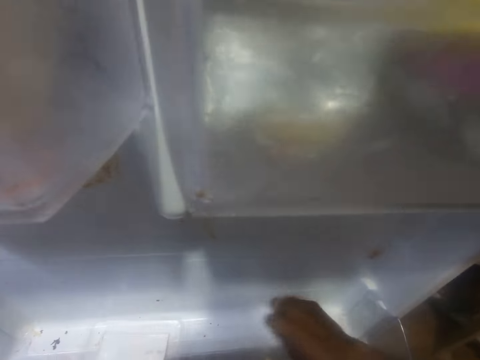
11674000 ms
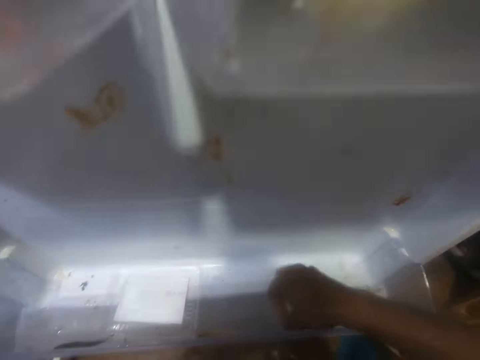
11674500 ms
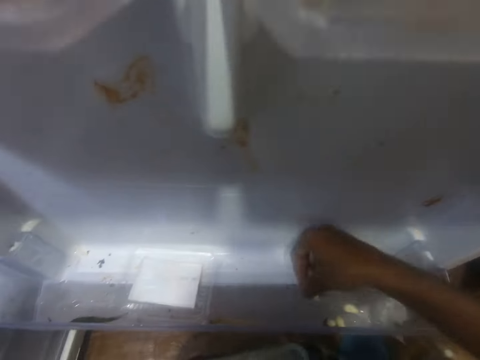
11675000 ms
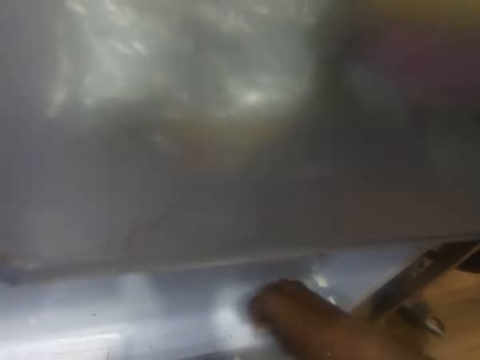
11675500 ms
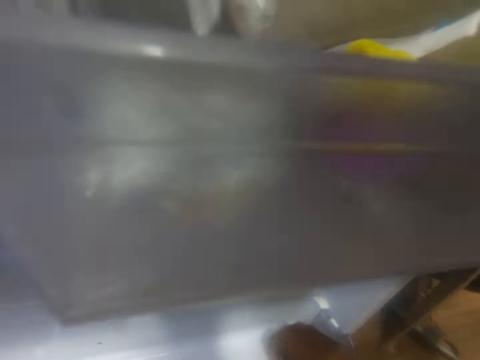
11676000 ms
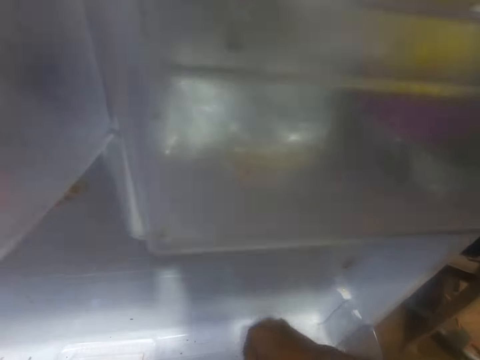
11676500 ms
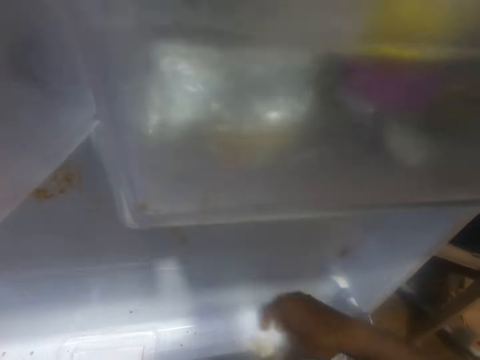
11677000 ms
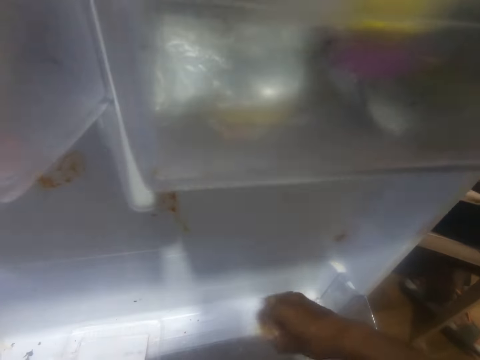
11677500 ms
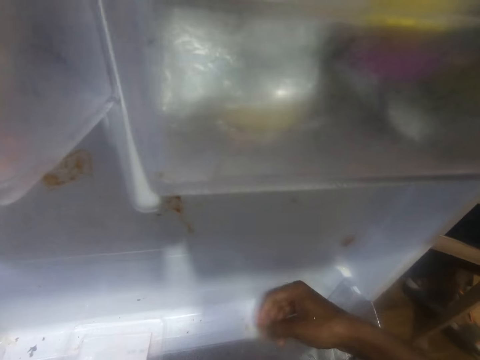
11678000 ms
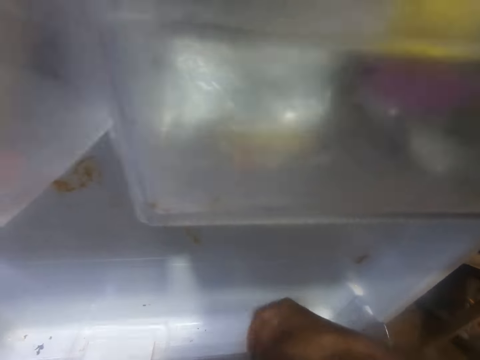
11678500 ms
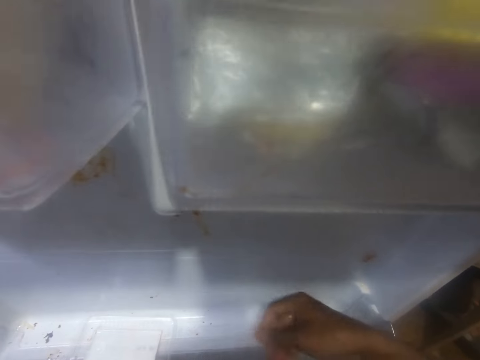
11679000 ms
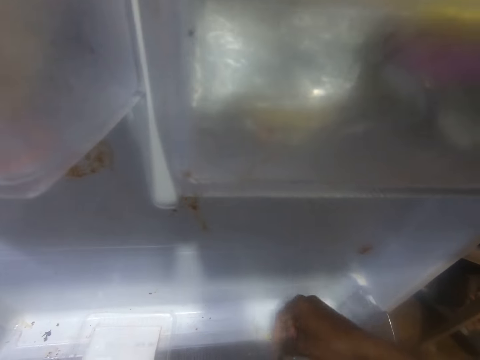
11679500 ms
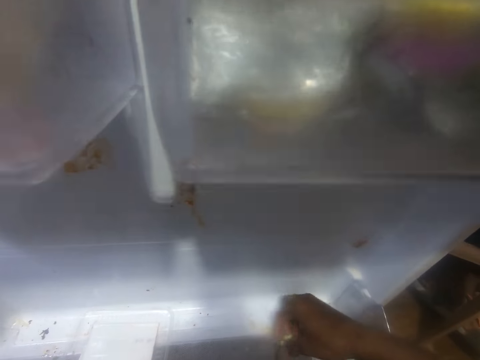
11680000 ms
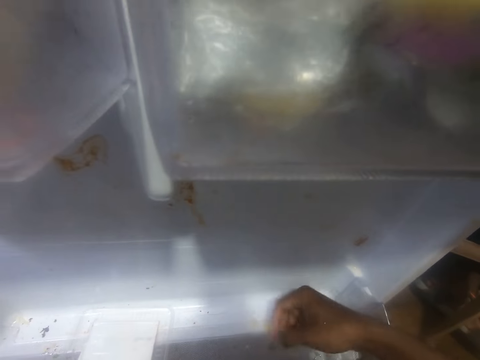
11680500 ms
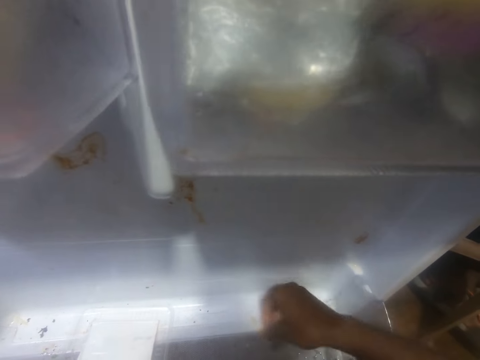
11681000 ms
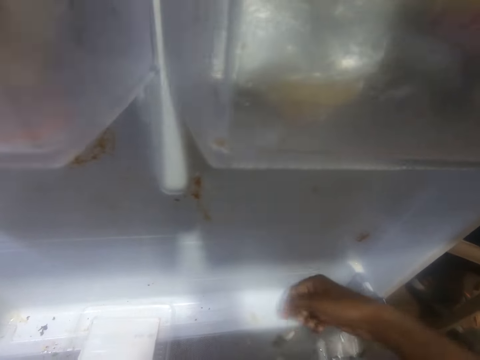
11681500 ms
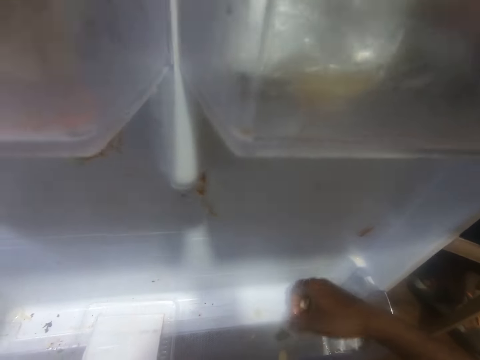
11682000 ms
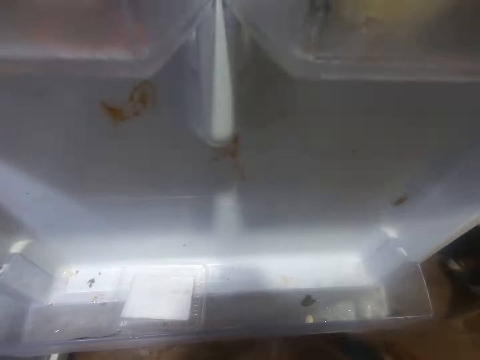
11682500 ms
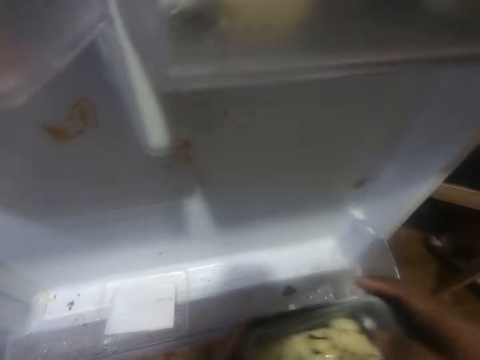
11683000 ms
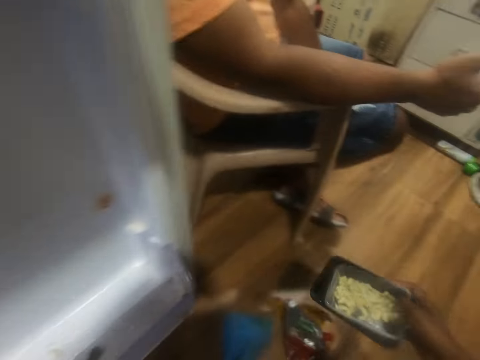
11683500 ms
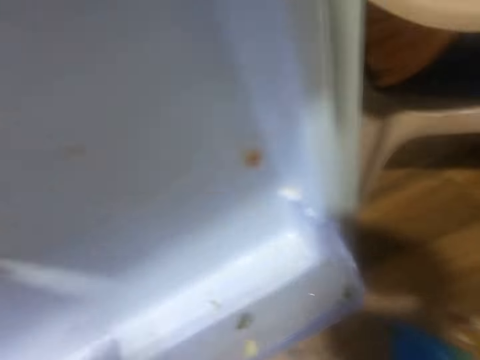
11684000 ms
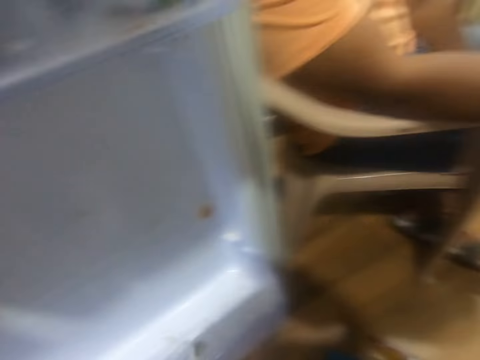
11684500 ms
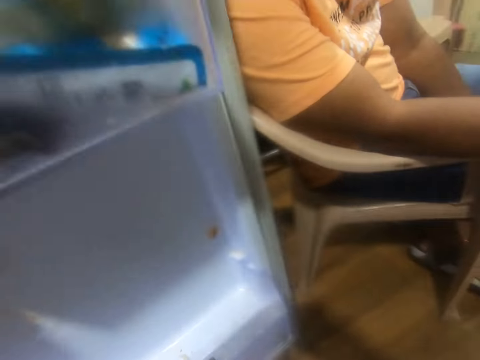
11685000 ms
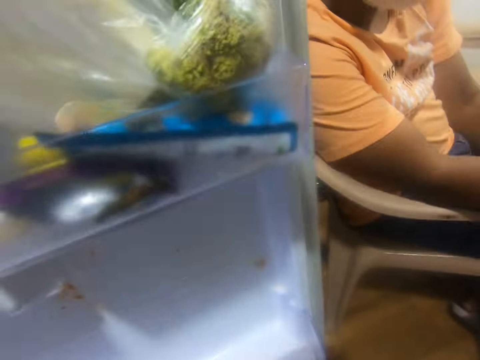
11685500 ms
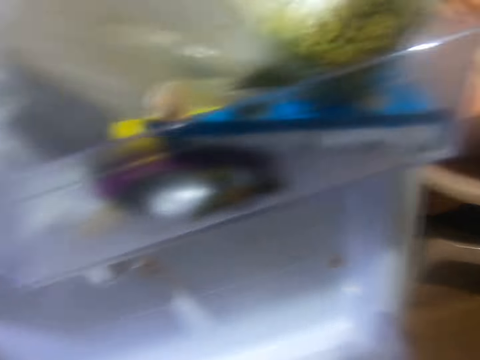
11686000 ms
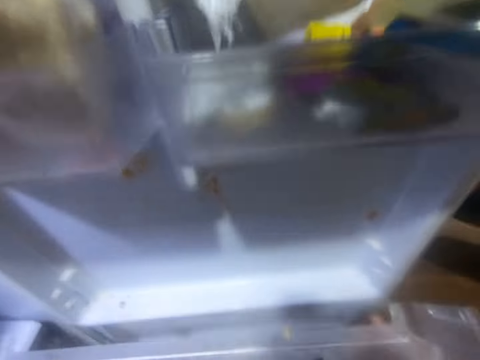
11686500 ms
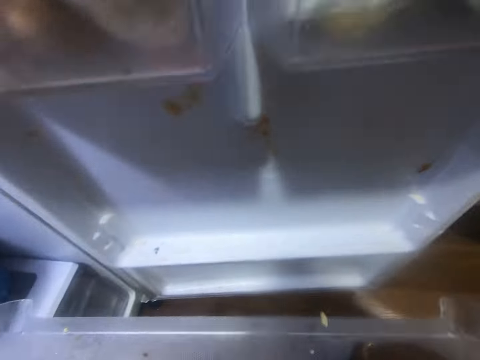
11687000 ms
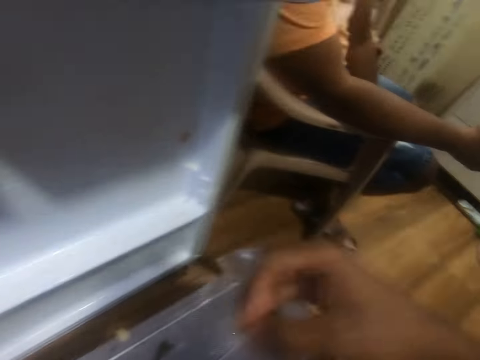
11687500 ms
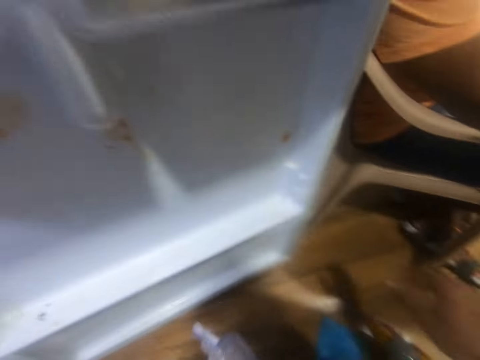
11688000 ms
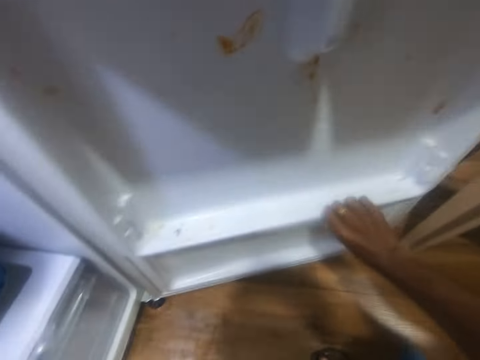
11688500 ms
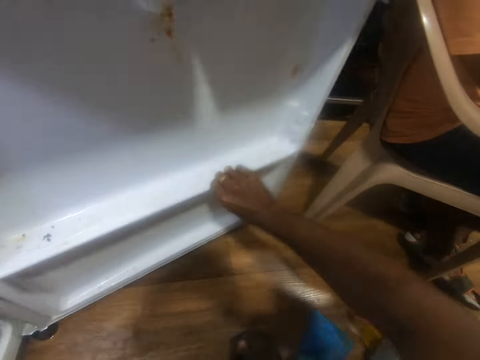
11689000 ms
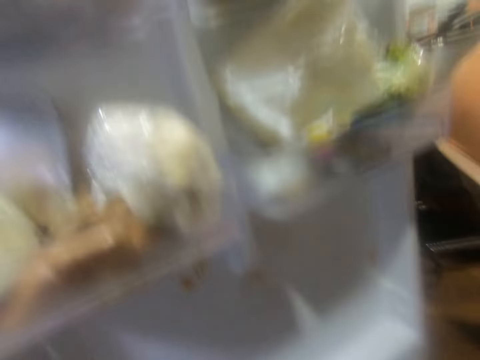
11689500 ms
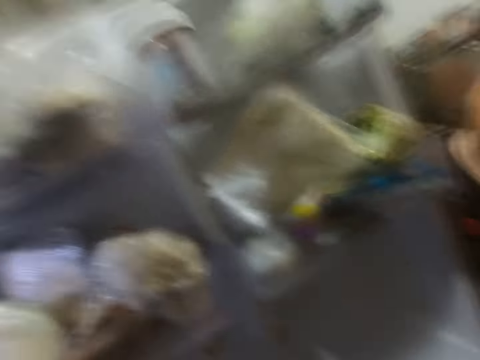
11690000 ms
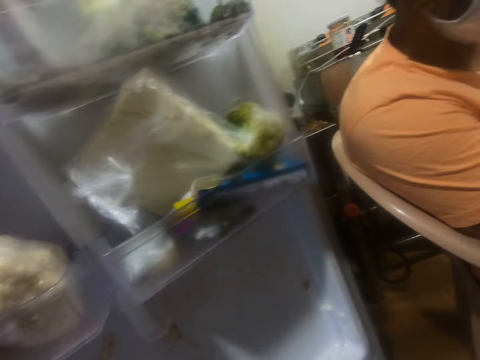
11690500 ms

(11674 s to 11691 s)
The camera wearer drops the bowl of garlic on the floor with his right hand. He picks up a shelf. He removes dirt from the fridge. He holds the refrigerator shelf in his left hand. He holds the refrigerator with his right hand.

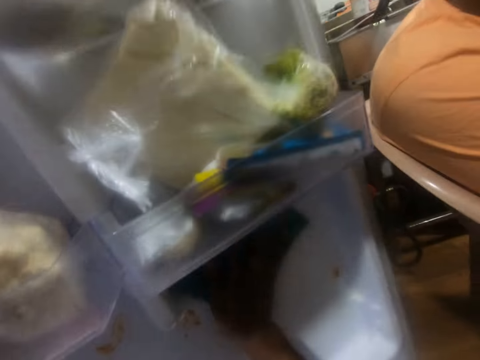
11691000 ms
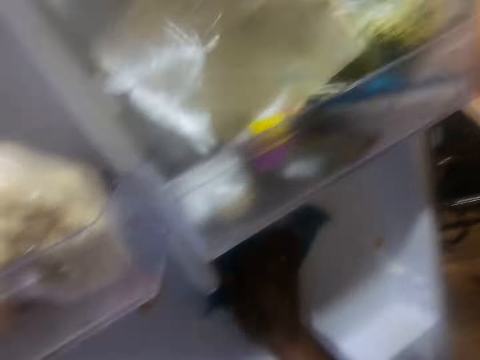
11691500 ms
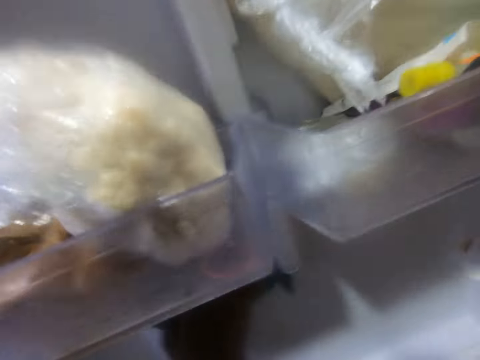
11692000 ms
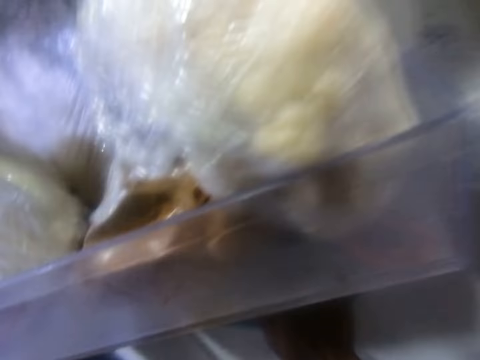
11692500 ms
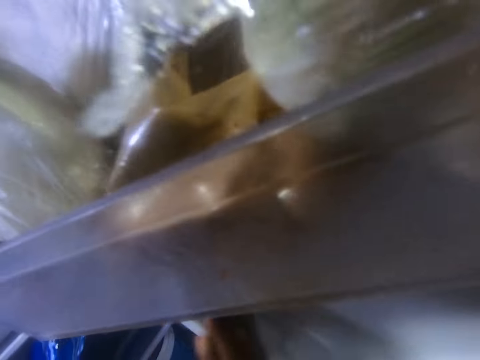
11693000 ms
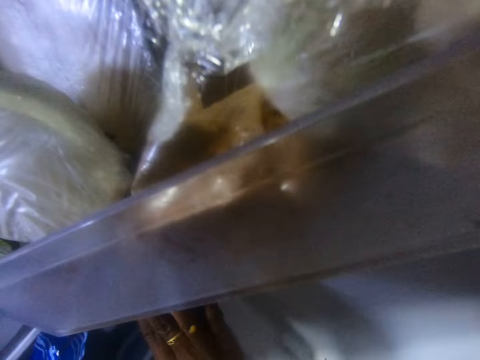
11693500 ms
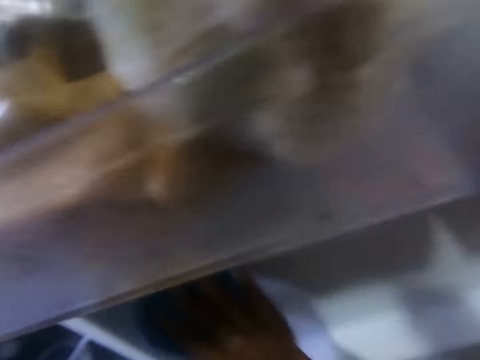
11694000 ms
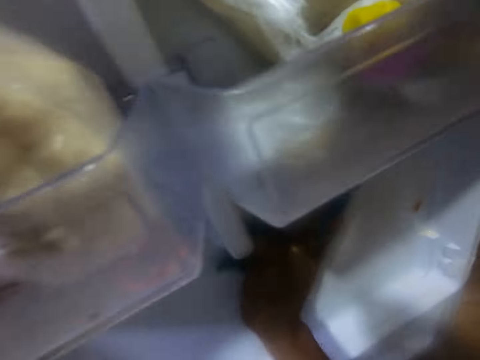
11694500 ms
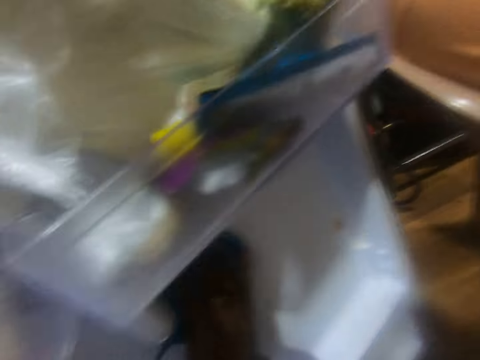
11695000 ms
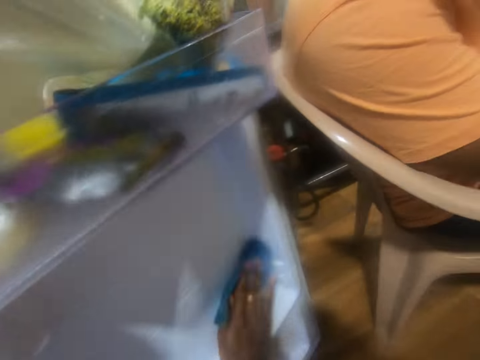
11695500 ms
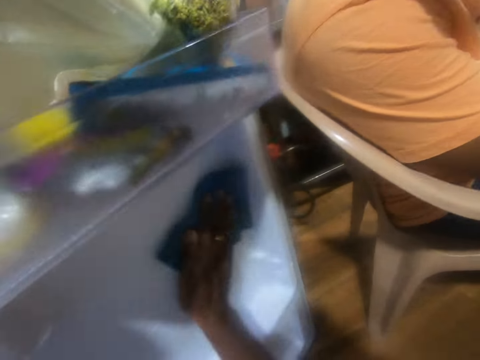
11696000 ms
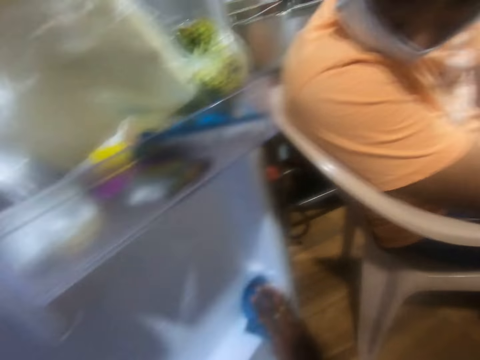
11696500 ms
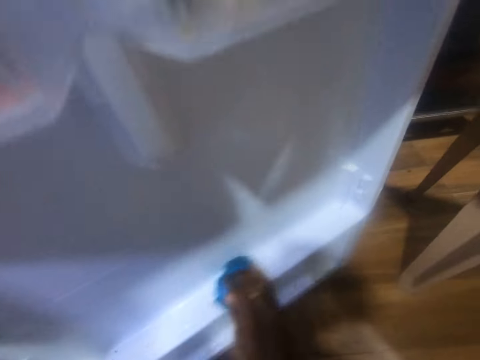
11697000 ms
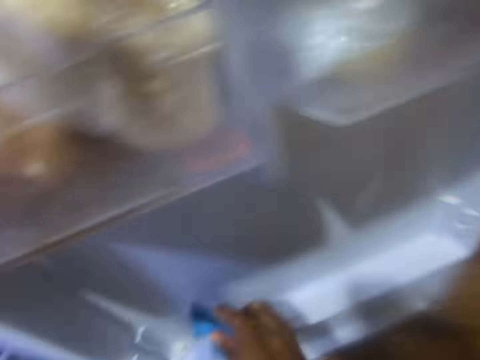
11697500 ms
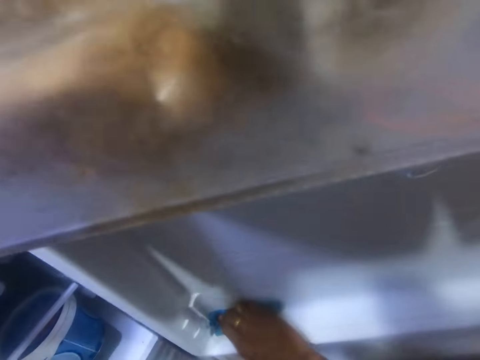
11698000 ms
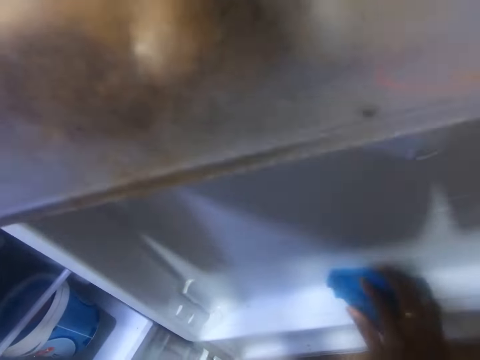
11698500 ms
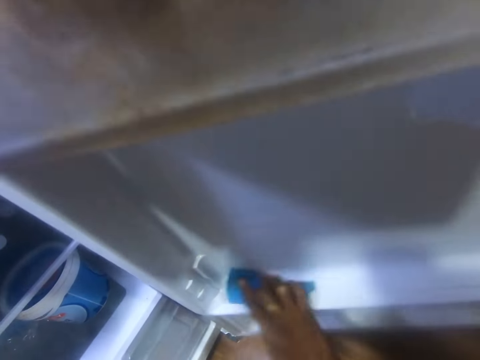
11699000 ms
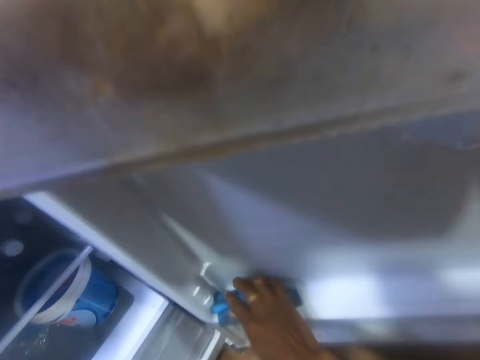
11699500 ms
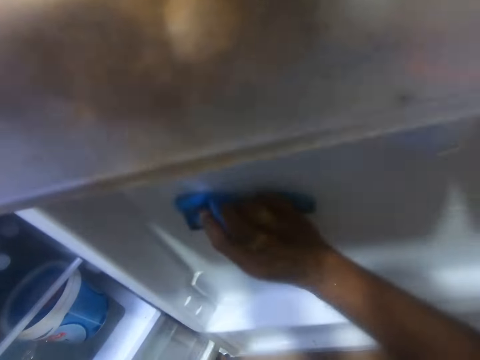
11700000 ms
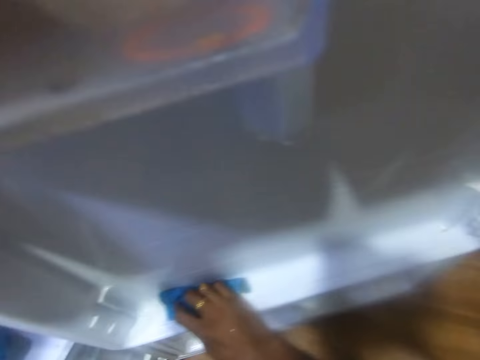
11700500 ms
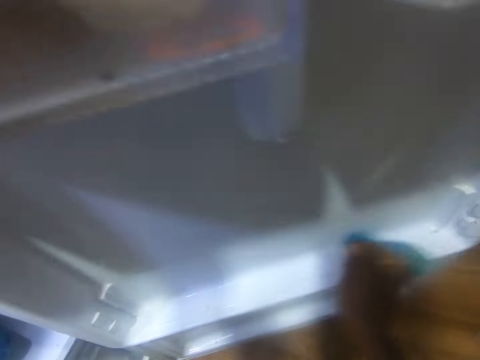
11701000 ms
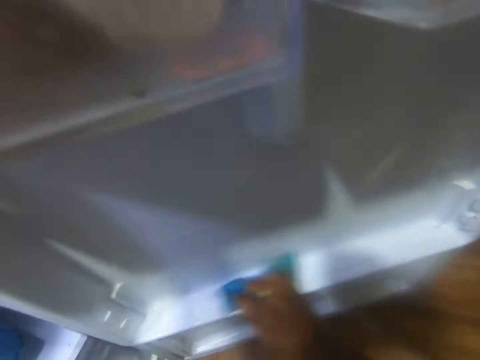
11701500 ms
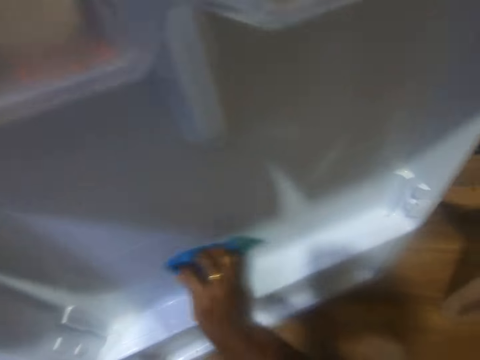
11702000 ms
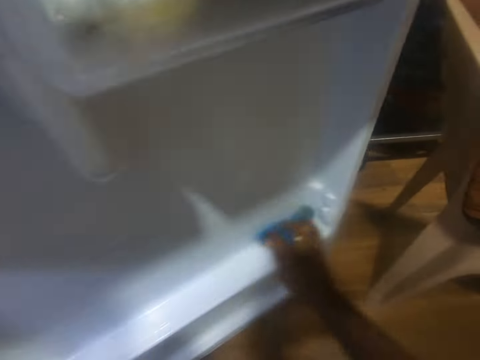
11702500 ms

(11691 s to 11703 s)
The camera wearer cleans the refrigerator with a napkin in his right hand.
